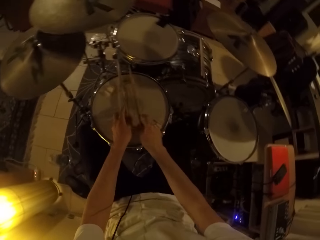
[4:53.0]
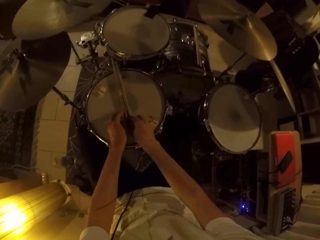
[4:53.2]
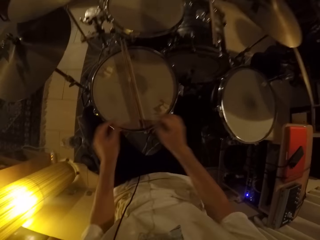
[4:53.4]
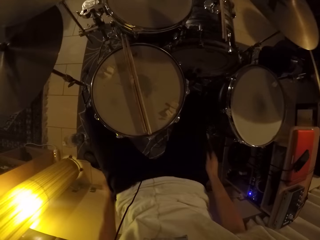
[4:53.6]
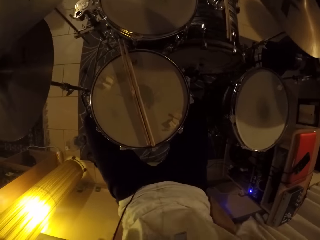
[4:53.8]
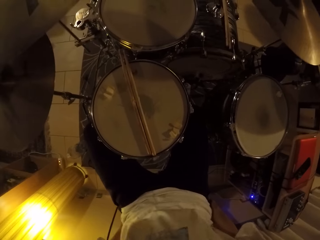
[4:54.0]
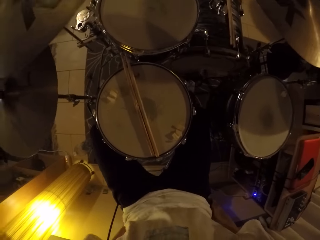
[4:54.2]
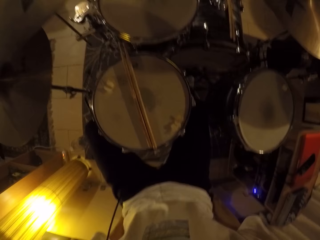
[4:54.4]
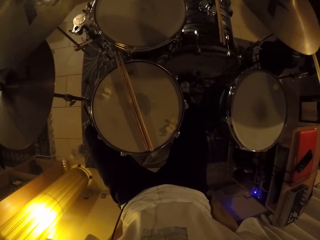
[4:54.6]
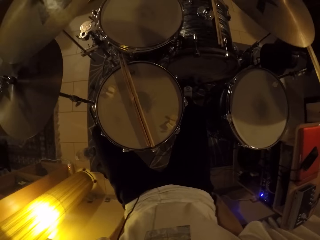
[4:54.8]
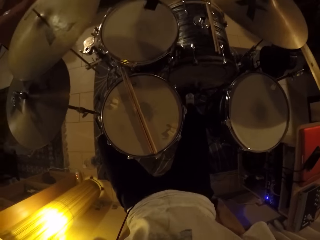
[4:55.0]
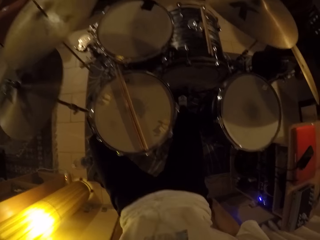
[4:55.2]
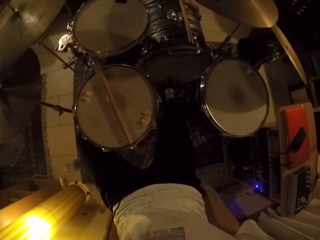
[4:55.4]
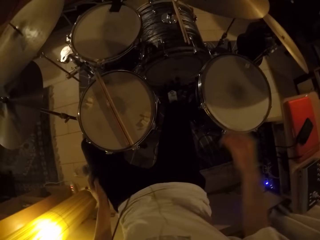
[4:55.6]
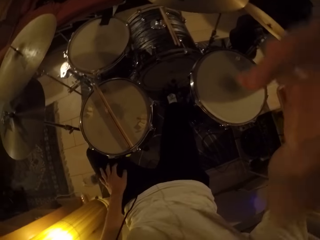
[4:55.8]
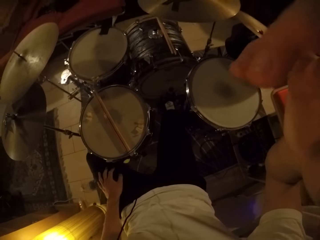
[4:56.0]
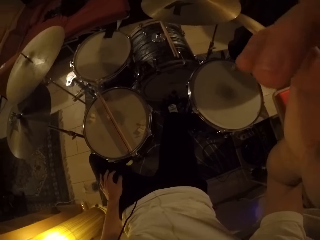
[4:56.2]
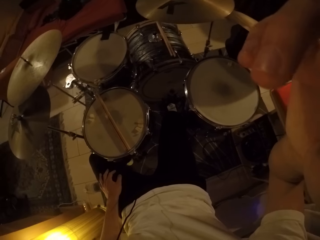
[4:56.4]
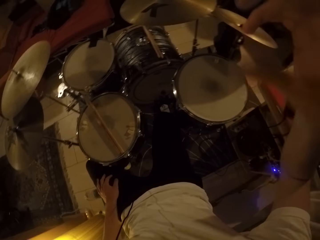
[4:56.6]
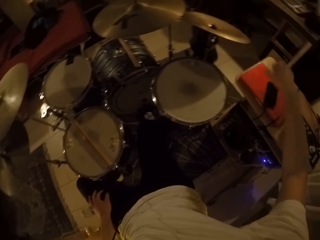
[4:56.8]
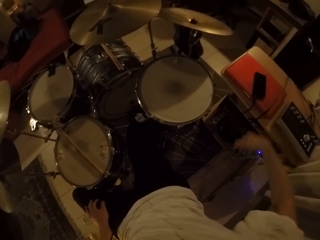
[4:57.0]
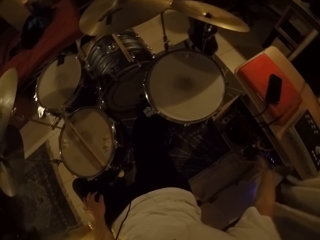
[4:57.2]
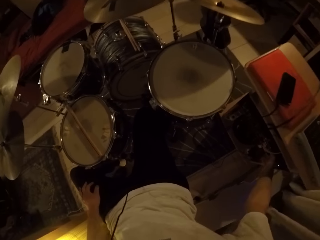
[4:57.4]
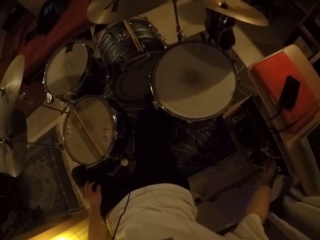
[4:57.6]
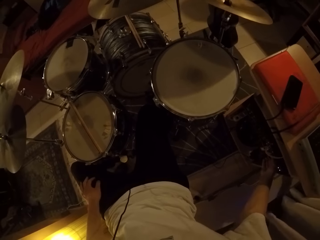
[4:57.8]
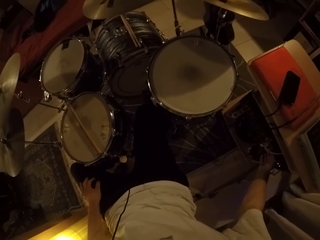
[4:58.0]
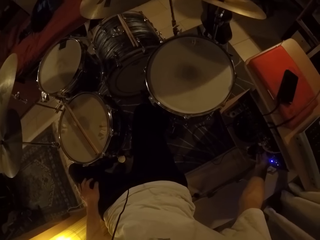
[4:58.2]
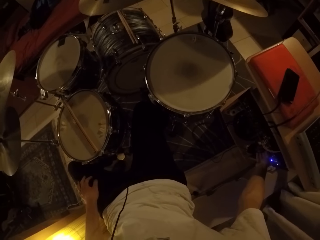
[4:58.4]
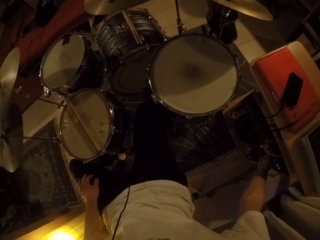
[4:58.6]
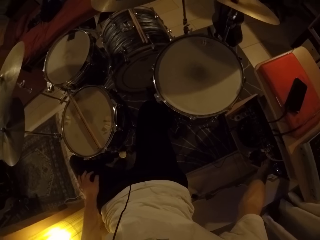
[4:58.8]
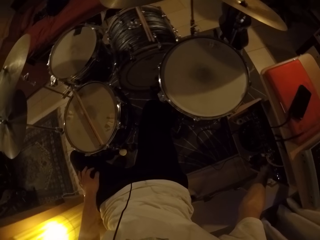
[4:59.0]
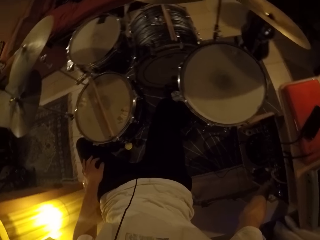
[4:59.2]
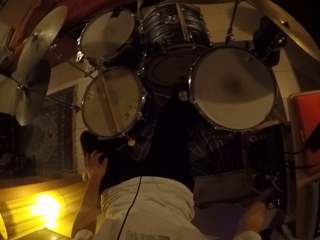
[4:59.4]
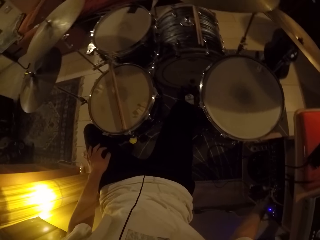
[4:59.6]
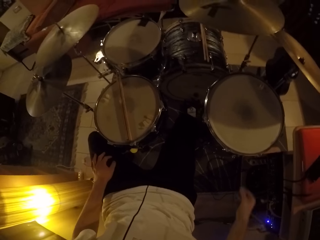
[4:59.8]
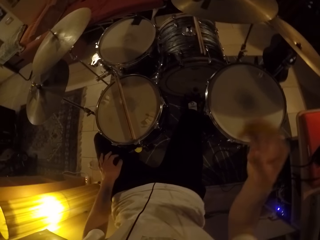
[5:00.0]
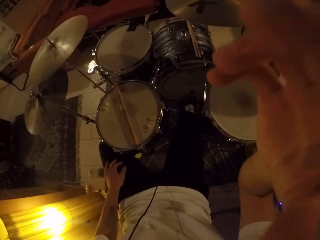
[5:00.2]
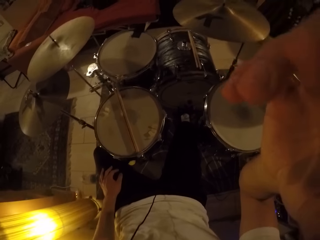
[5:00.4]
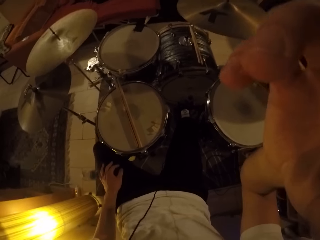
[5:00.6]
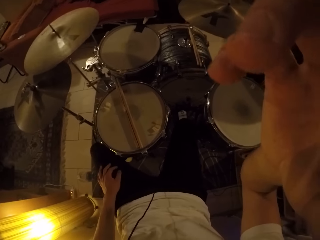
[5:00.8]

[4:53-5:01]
The camera wearer places the drumsticks on the drum with both hands. He drops the drumsticks on the drum. He adjusts a stool with both hands. He raises his right hand. He adjusts the camera. He holds the bass pedal. He touches a switch with his right hand. He adjusts the camera.
